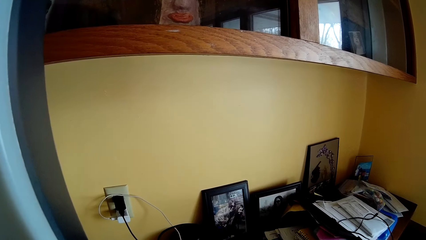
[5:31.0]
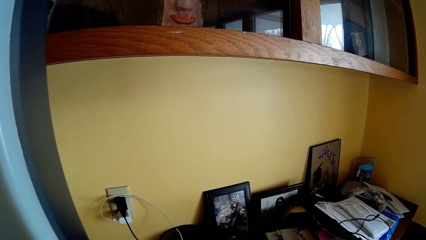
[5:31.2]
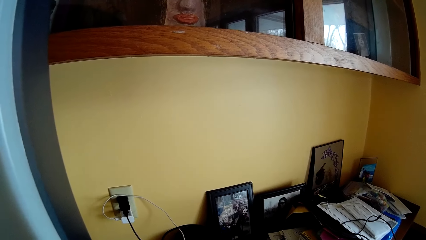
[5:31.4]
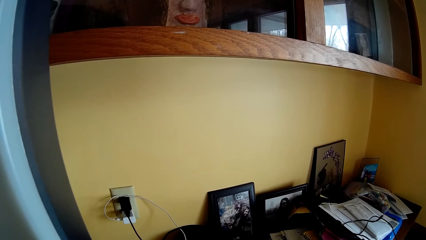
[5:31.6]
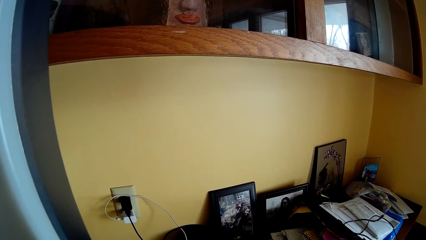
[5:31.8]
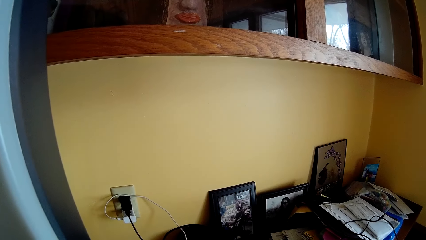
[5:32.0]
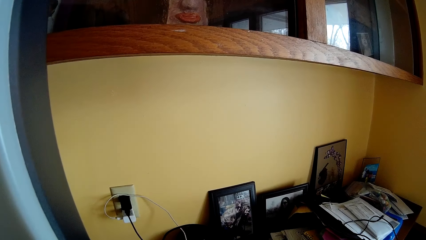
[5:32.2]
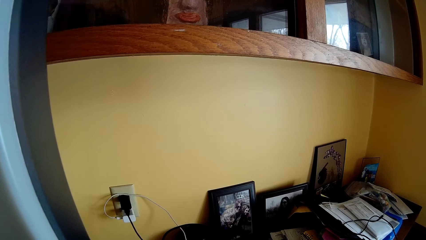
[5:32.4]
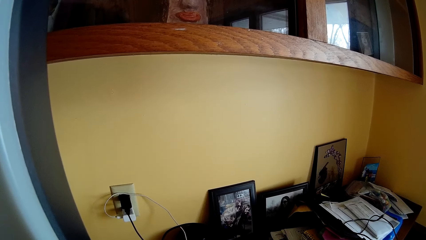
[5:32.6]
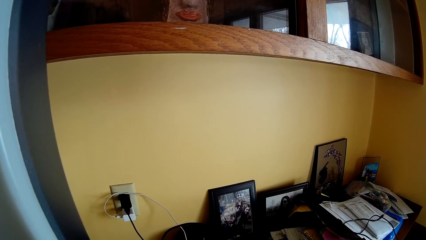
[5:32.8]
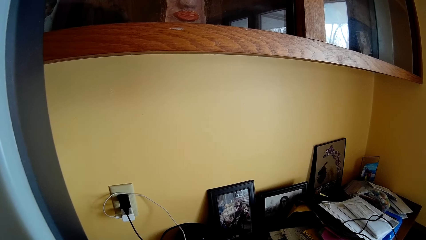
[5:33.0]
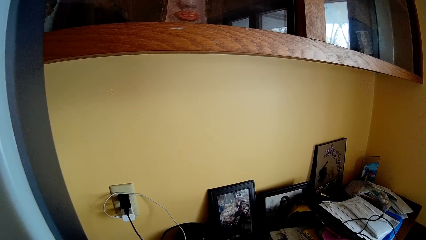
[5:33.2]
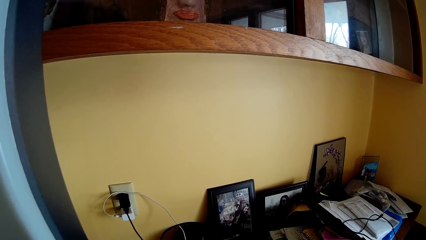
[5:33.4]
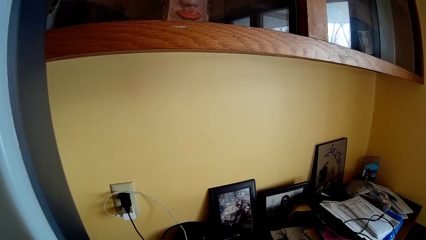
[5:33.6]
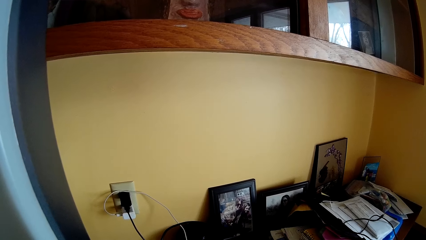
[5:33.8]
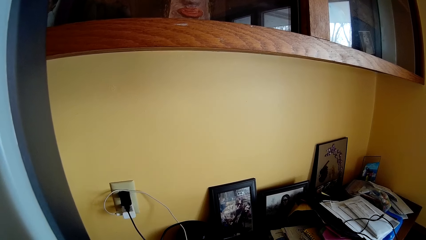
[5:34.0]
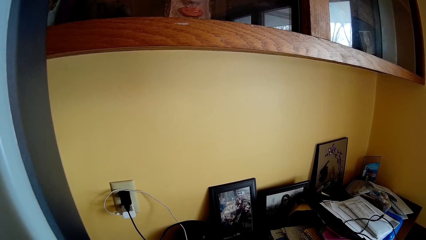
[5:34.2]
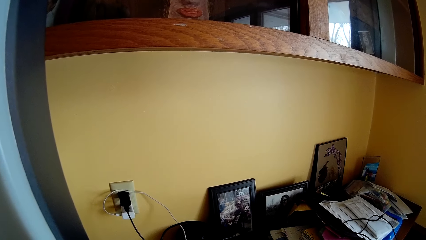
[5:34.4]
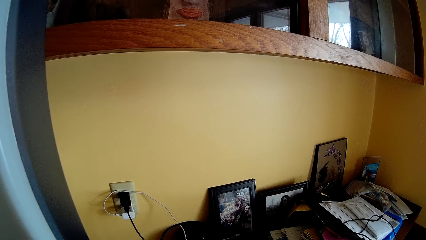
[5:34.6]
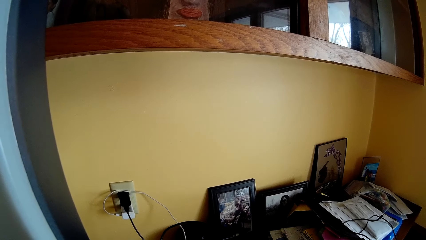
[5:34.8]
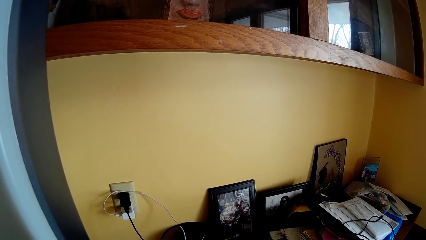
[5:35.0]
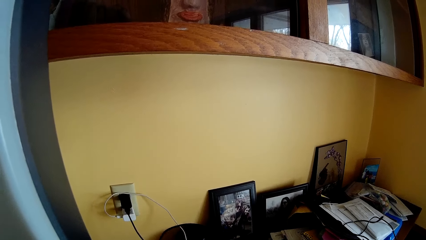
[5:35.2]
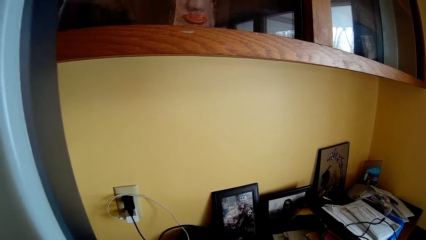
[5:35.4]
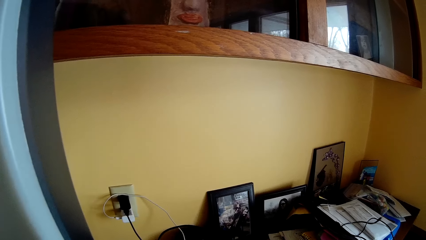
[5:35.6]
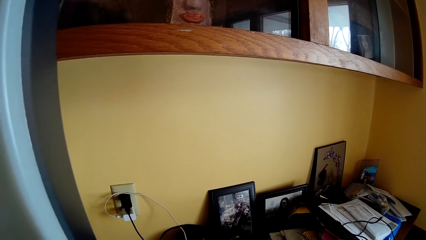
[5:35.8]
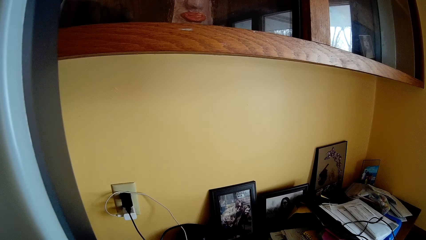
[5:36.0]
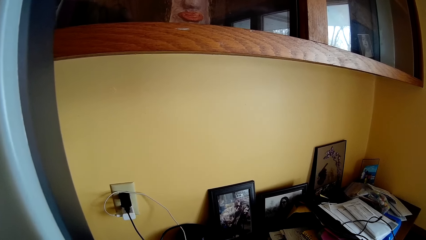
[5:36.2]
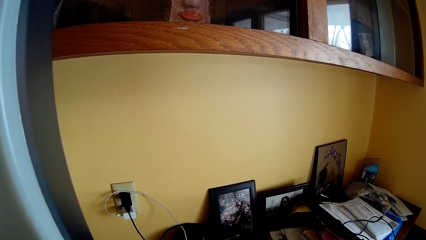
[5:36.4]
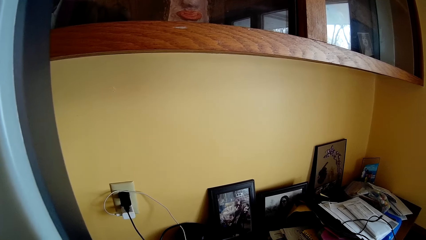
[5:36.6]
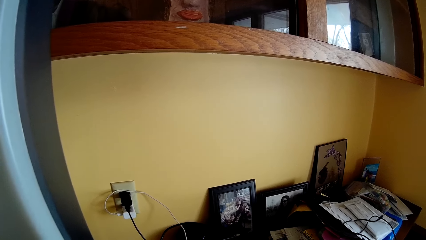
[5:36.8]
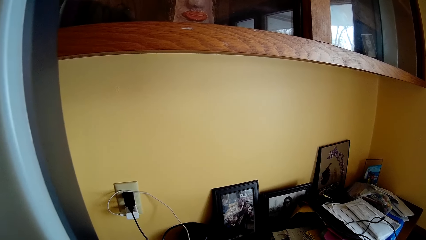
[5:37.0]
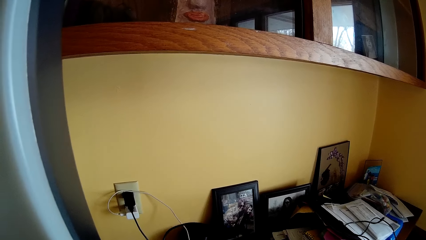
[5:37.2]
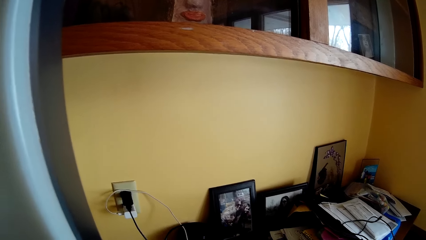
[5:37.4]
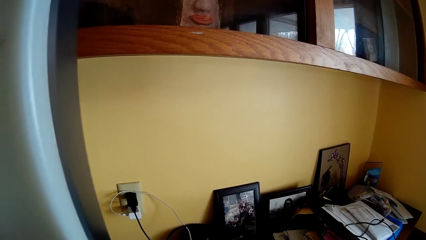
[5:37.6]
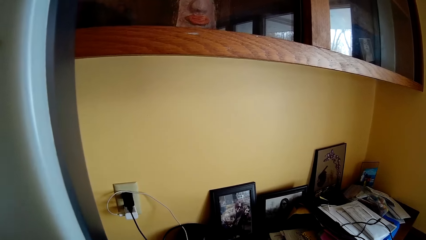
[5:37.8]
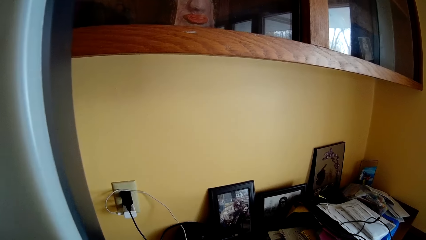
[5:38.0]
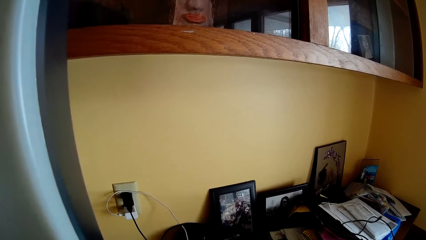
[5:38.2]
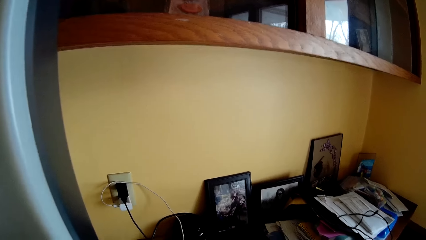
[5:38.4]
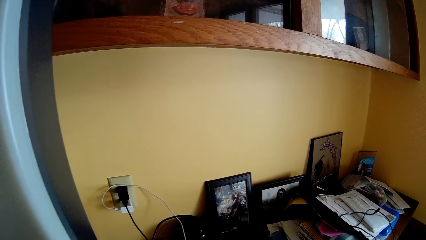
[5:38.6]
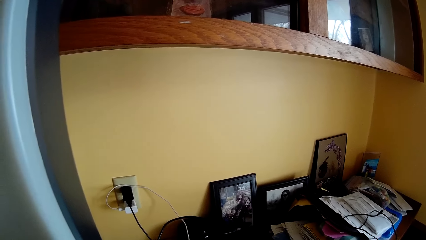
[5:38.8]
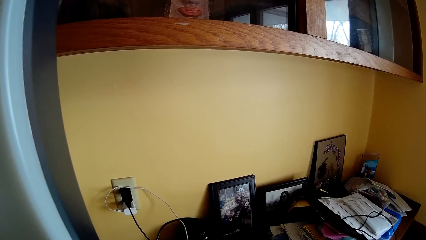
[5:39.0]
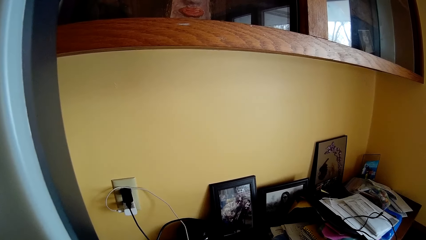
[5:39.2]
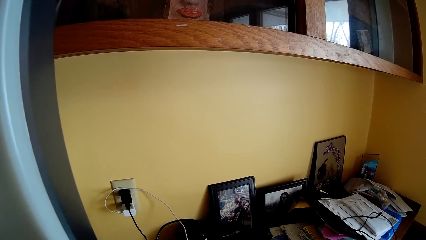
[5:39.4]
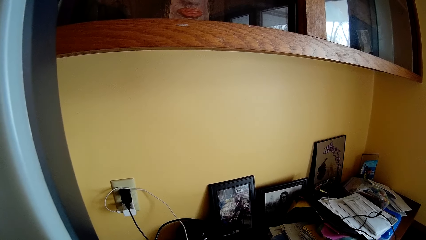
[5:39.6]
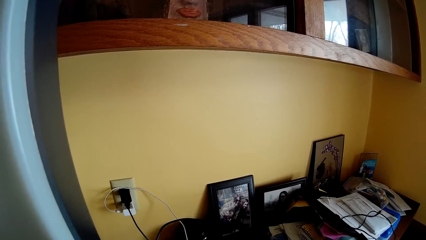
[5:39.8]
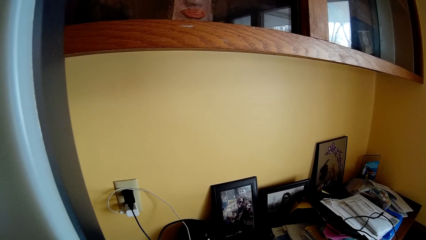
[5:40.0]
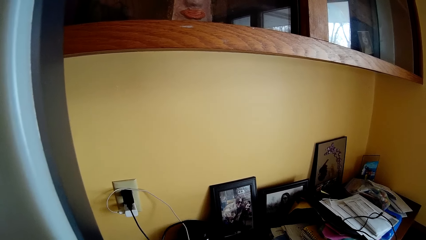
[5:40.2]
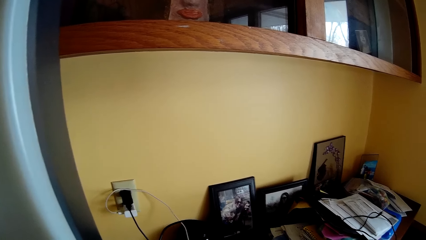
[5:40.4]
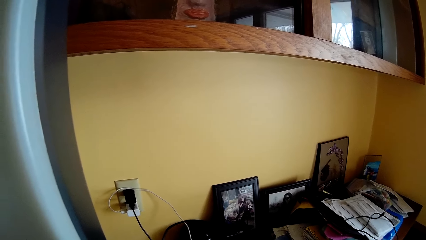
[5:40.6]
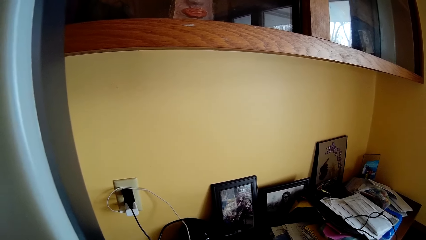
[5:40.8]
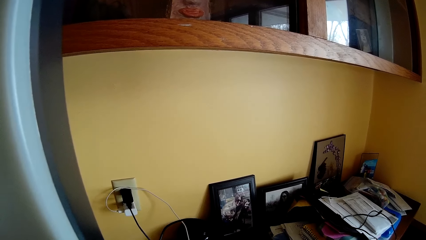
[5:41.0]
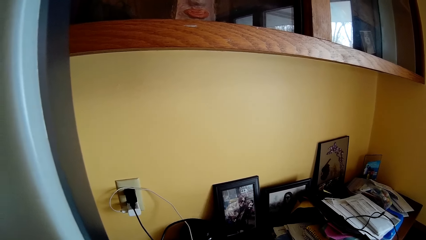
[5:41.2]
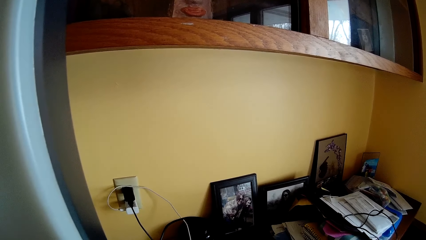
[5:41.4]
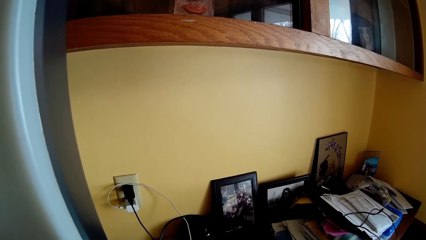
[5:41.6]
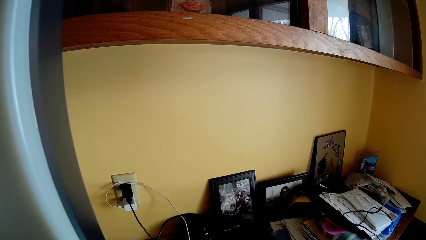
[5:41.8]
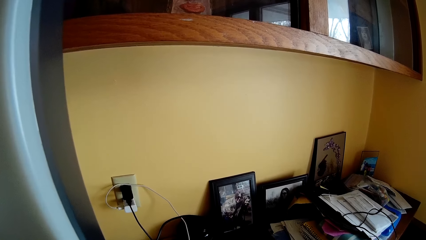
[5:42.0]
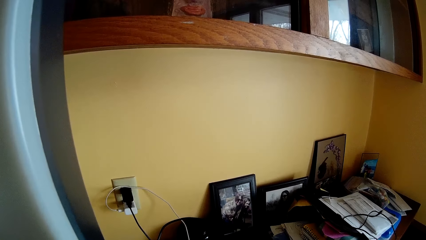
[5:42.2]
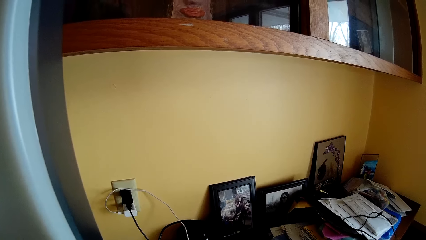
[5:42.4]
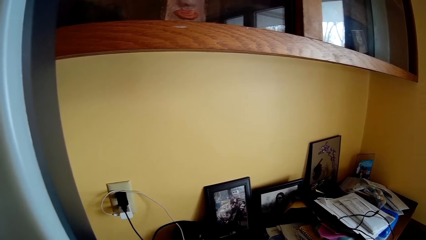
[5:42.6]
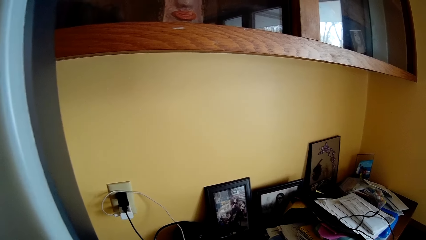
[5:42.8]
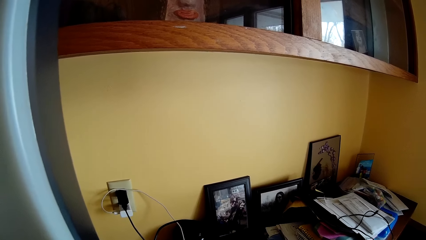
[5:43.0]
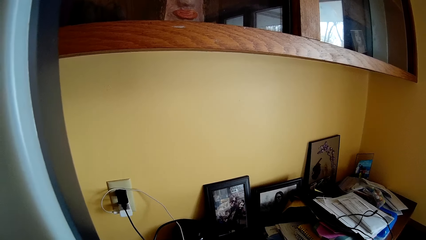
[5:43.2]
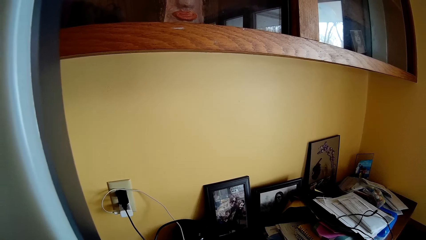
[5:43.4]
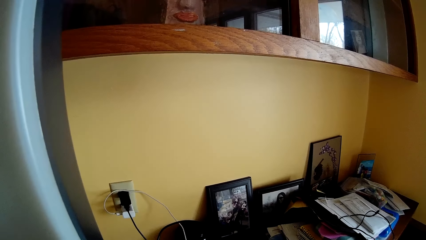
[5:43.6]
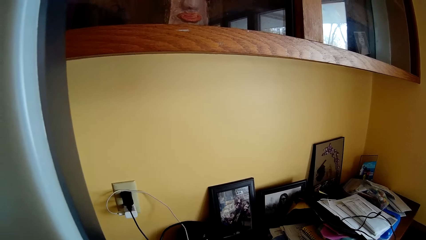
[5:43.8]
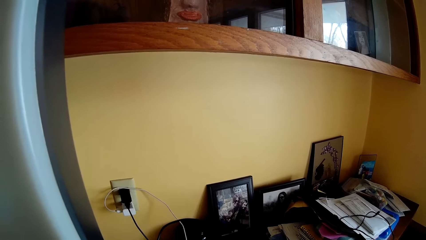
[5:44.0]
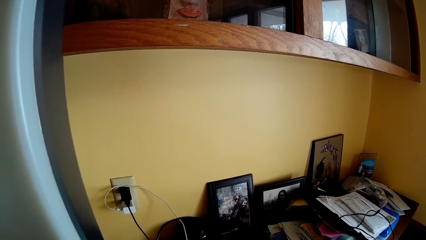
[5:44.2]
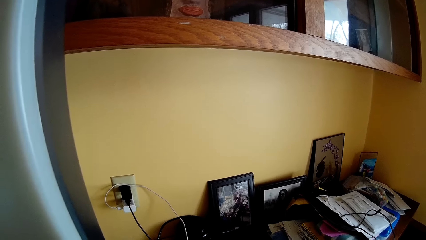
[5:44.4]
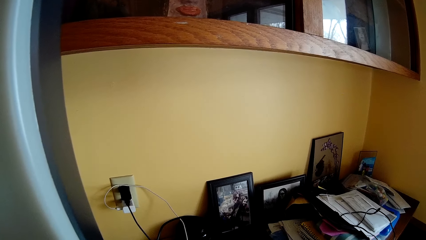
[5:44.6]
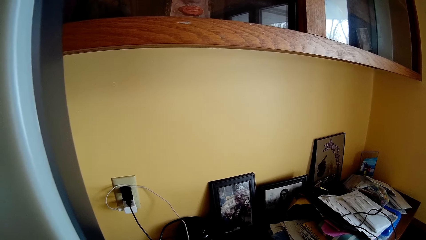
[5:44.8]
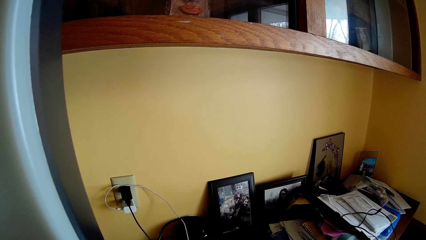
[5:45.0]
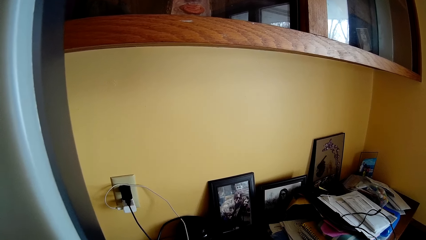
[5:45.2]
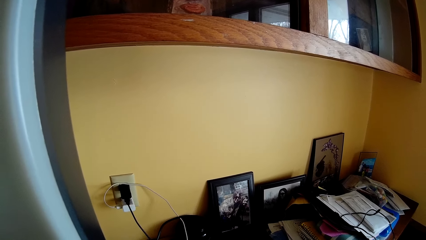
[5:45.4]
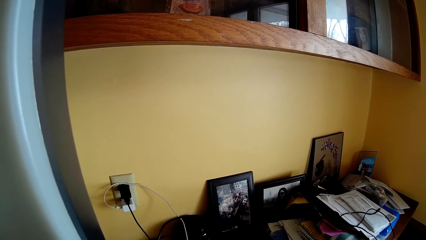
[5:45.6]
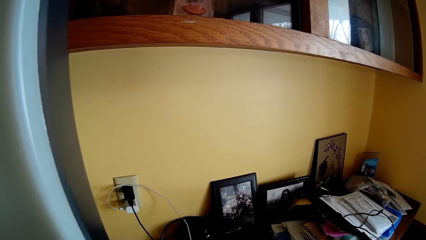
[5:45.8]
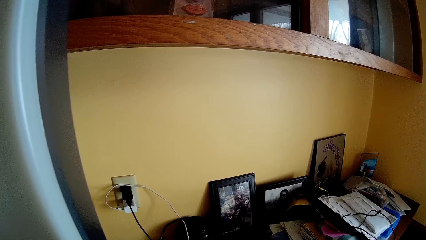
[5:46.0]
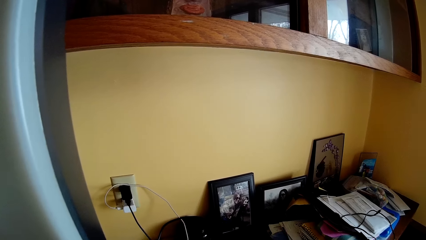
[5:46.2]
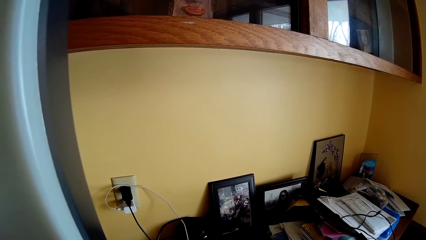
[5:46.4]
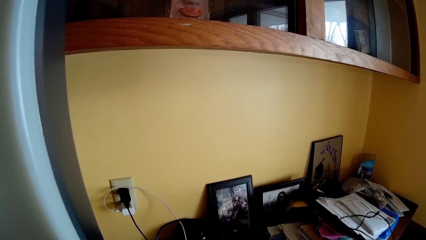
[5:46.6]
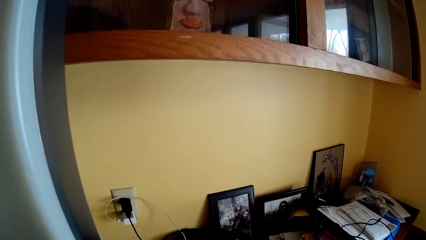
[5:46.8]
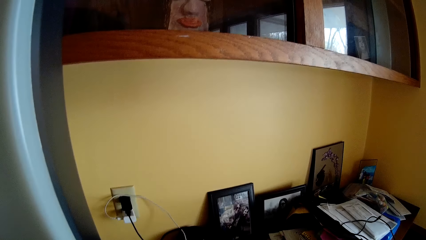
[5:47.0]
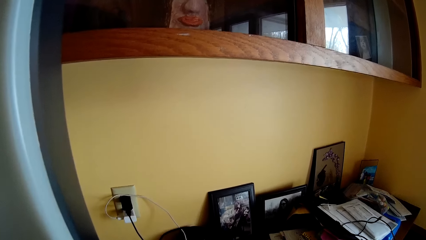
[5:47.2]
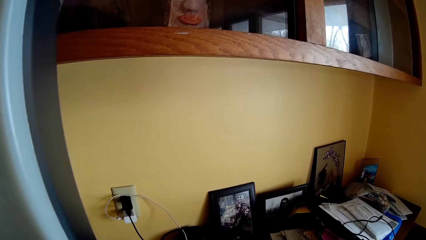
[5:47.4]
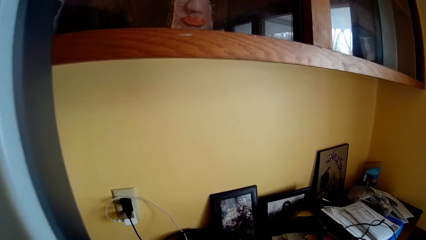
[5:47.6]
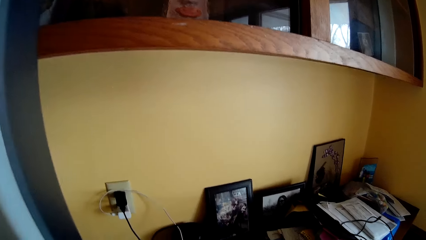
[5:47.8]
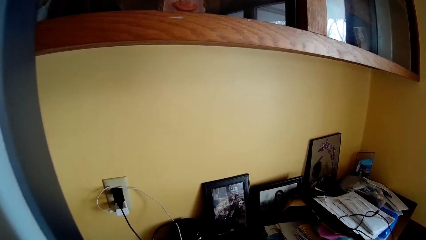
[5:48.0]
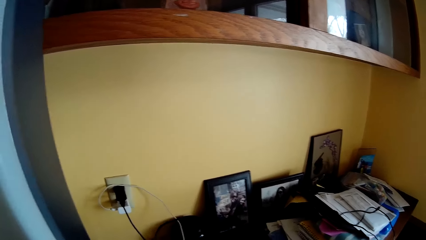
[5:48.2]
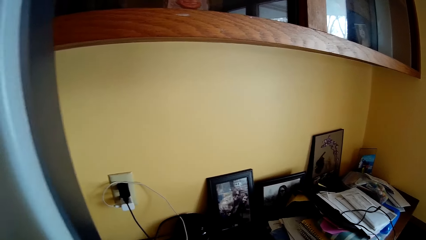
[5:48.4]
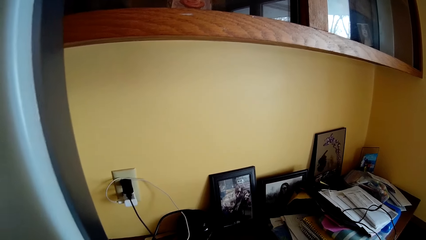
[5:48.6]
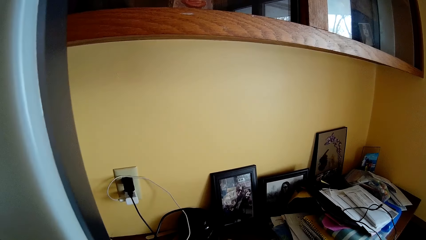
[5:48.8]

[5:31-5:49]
The camera wearer uses a phone with both hands.
